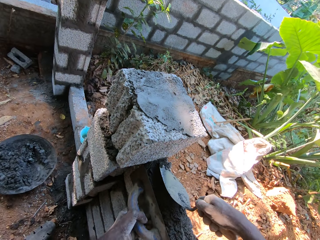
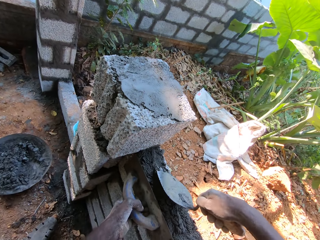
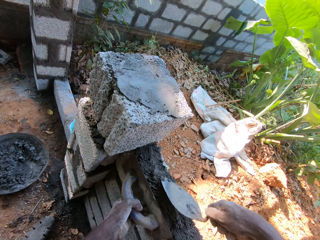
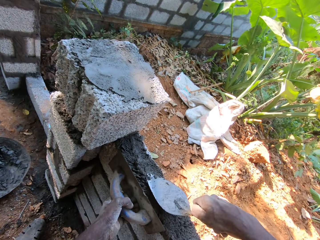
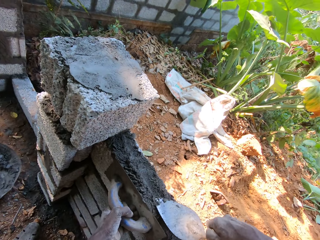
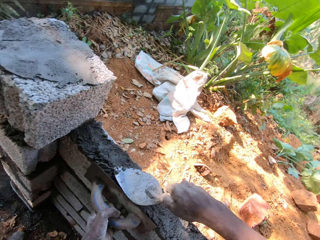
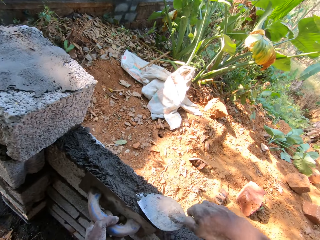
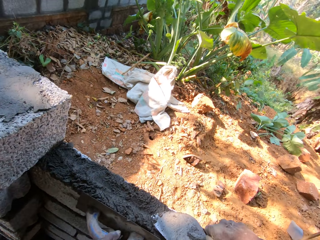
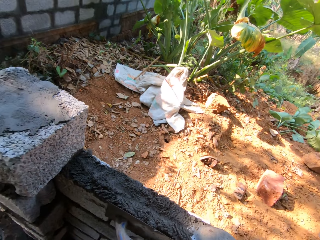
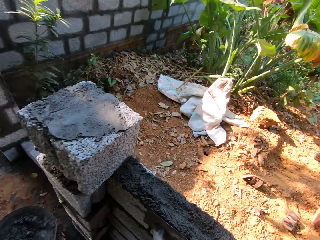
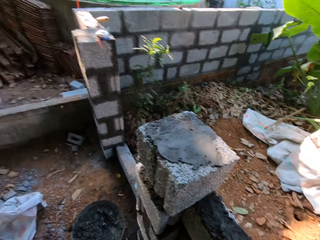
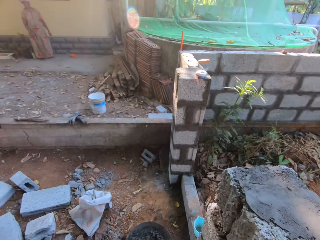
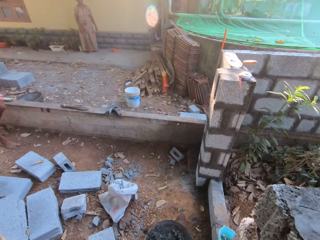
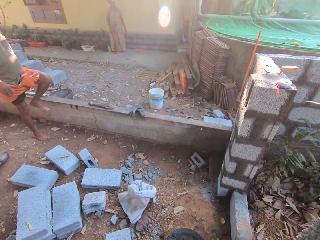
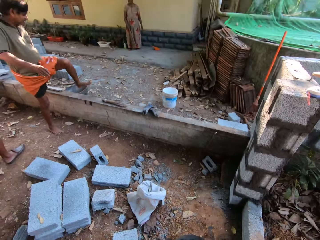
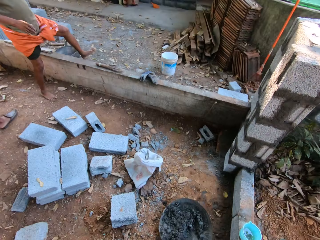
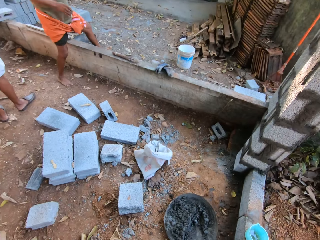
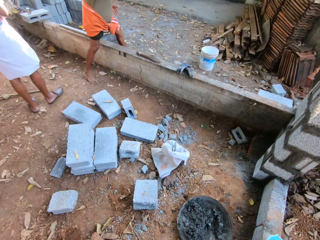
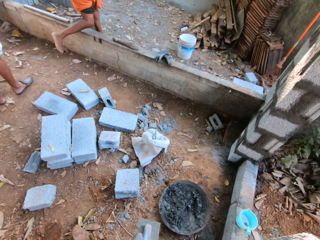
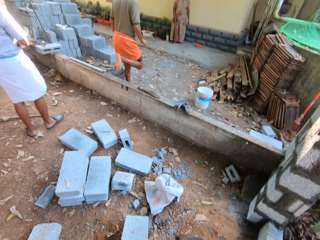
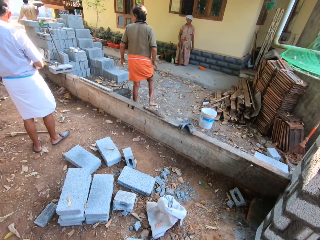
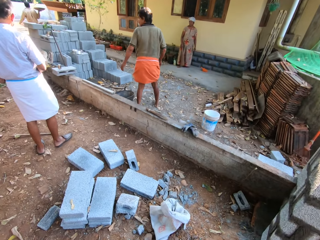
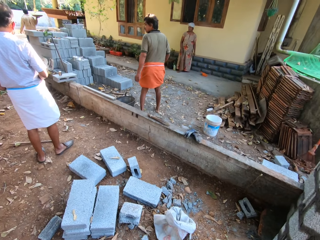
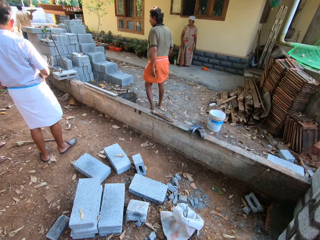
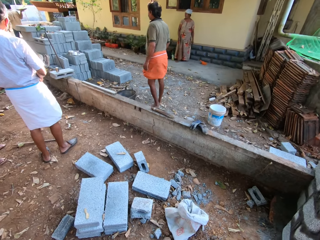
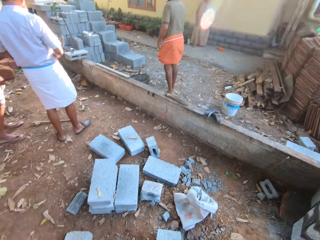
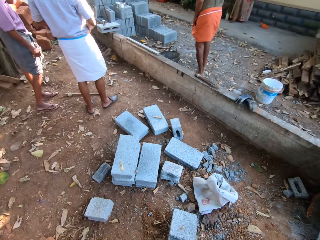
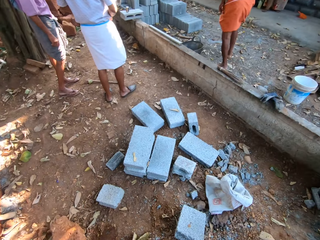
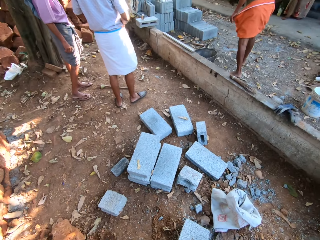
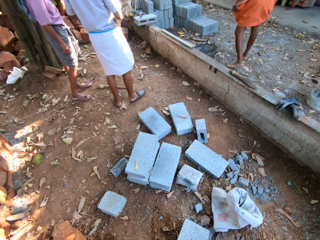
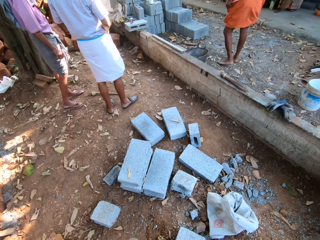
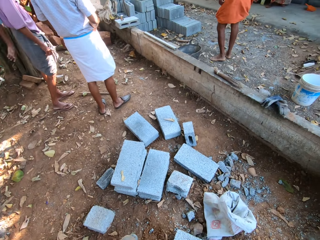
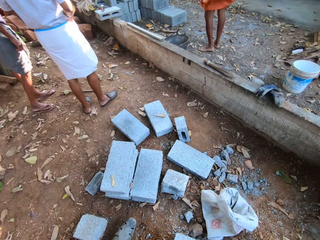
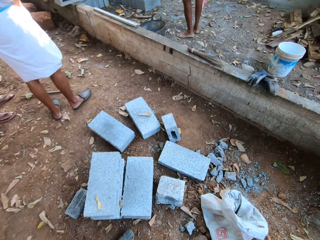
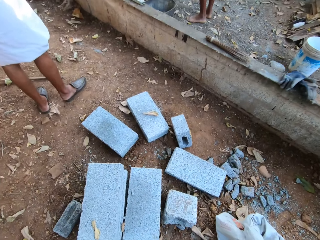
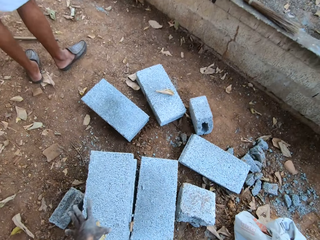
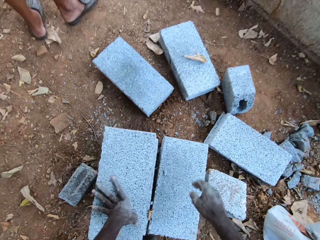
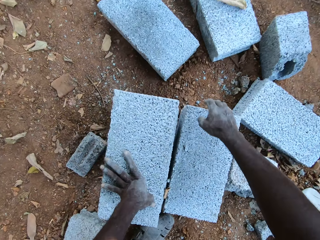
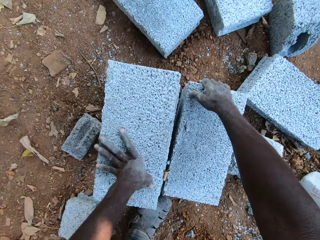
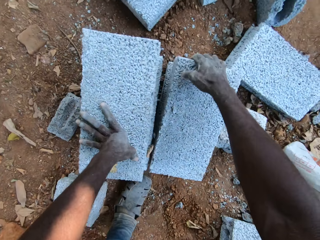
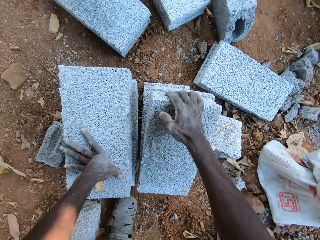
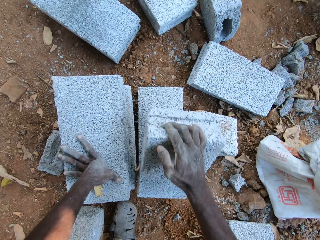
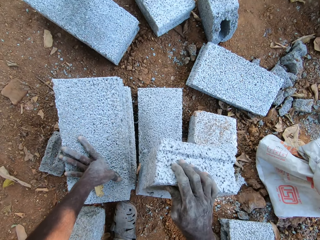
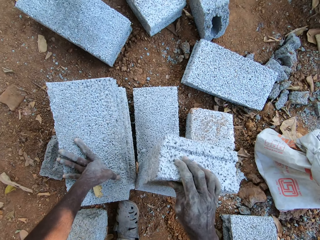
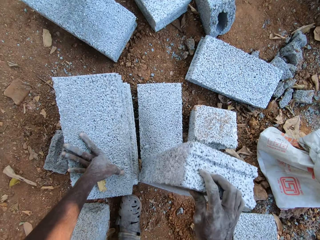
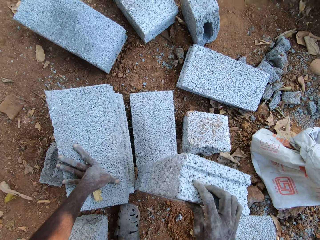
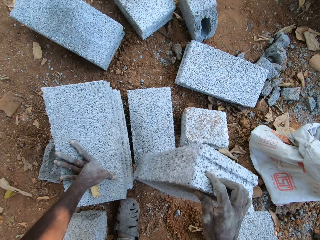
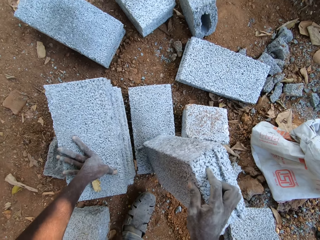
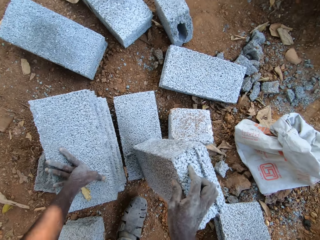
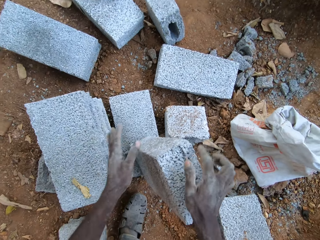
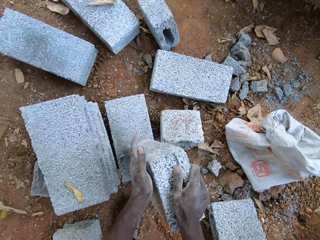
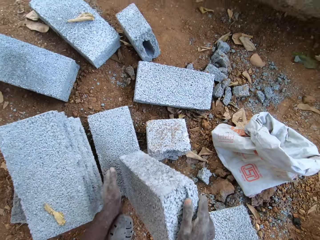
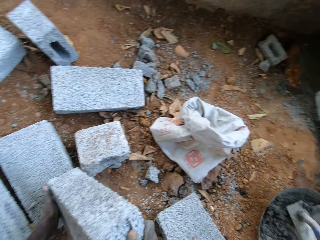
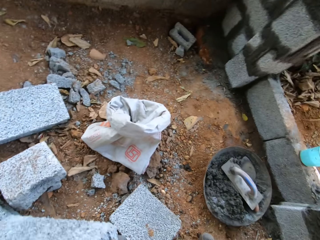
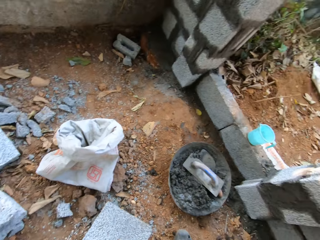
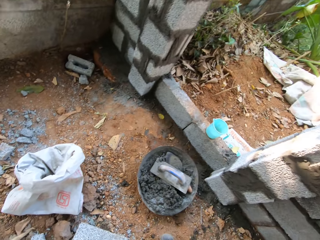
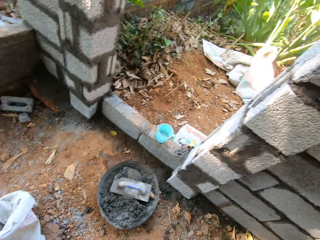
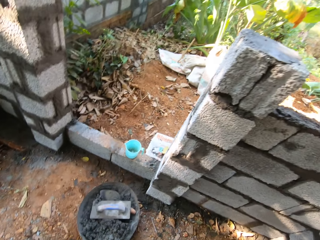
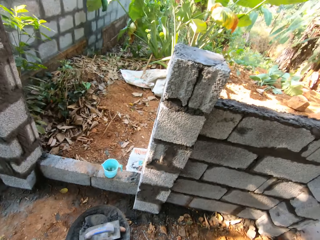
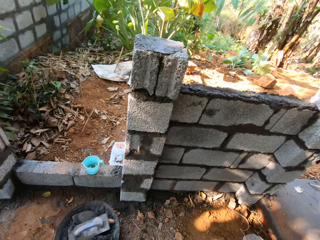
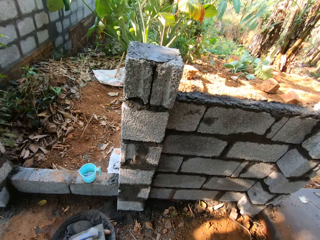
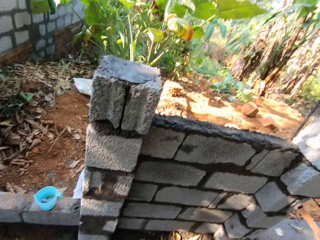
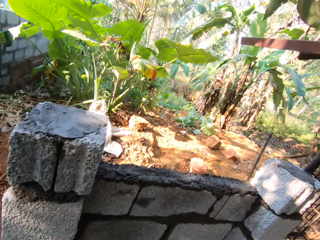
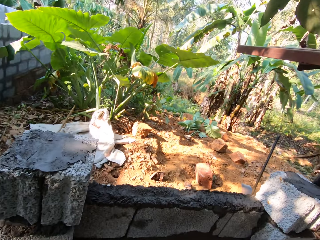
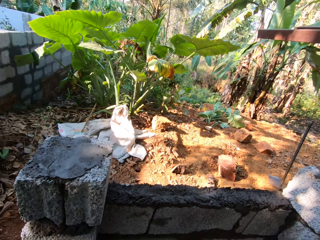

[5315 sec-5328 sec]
The camera wearer turns around the construction site. A man walks away from another man and a third man. The first man interacts with the other man and the third man. The camera wearer walks around the construction site. He places his left hand on a brick on the floor. He picks up a brick or block on a brick on the floor with his right hand. He touches the brick in his right hand with his left hand. He picks up a brick on a brick on the floor with his hands.

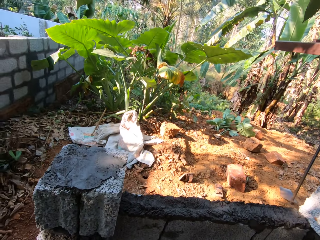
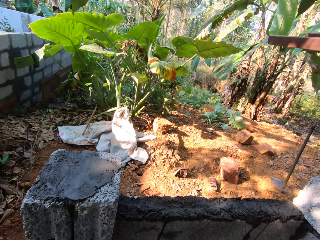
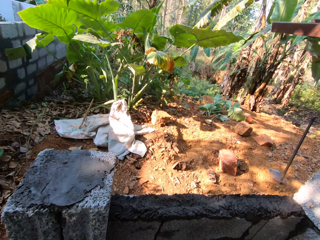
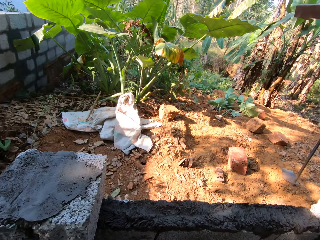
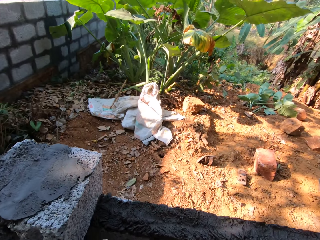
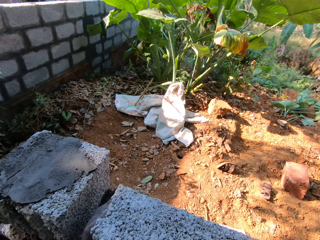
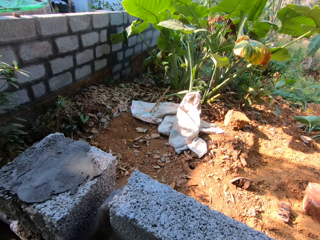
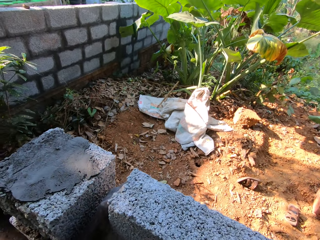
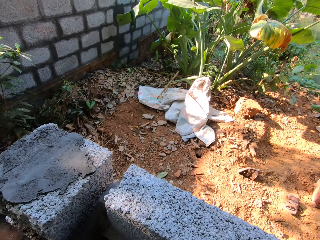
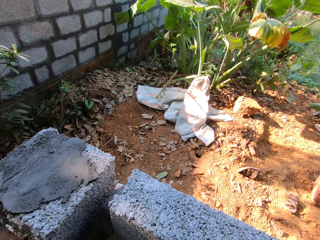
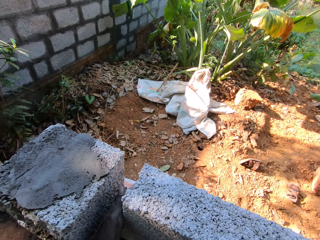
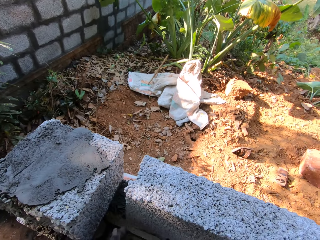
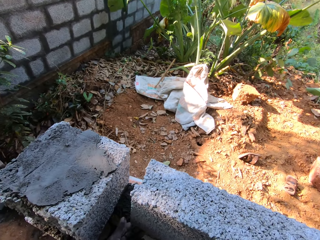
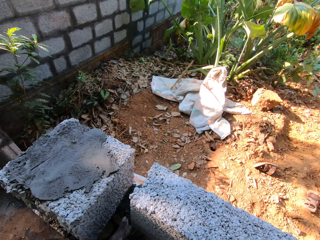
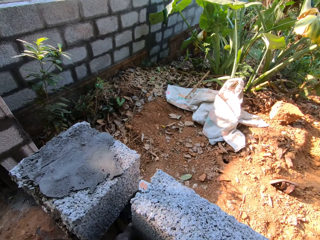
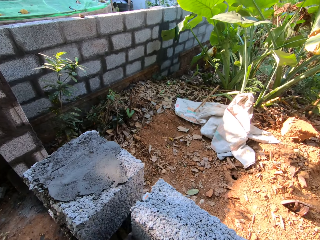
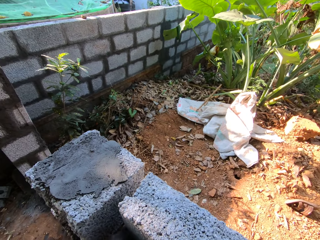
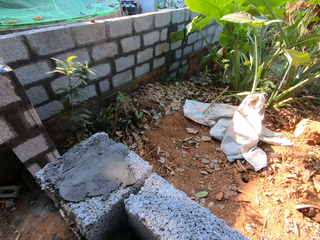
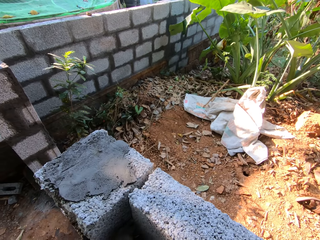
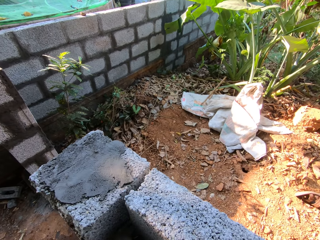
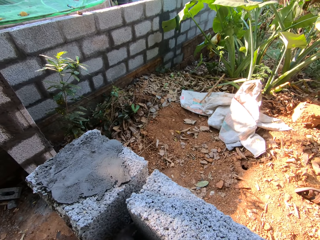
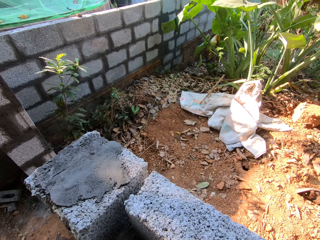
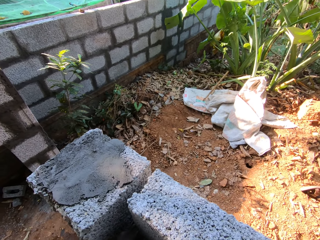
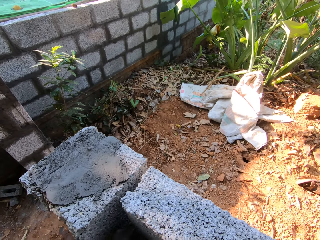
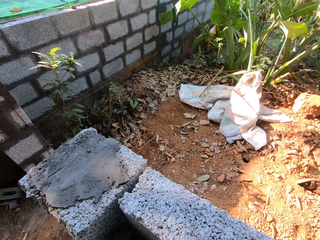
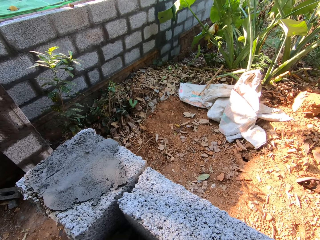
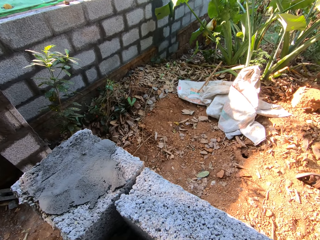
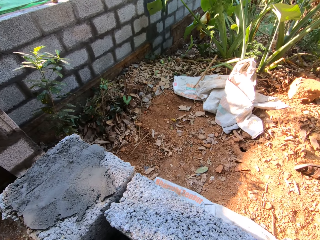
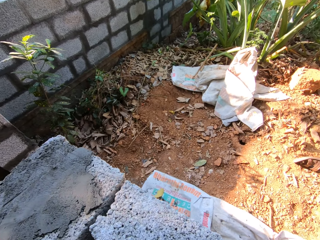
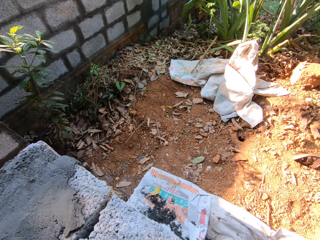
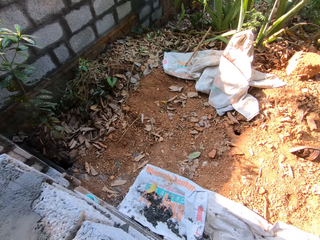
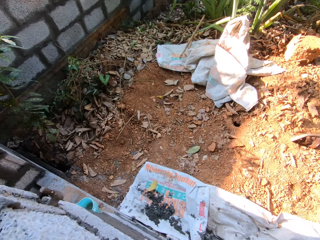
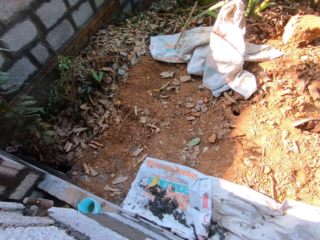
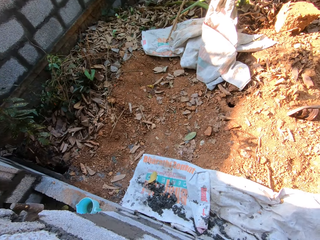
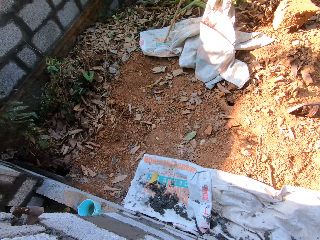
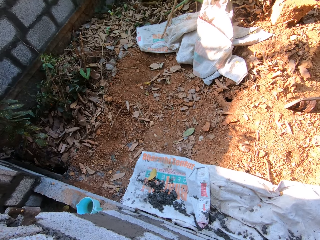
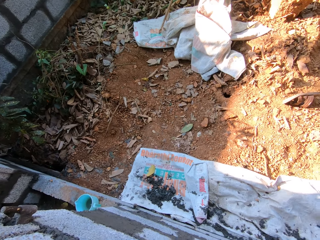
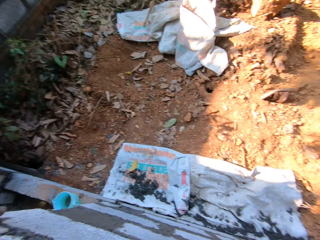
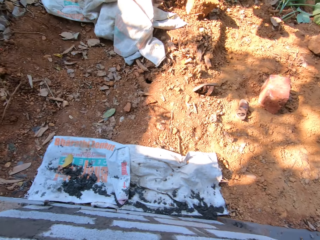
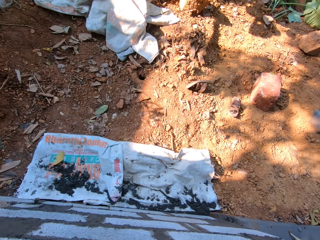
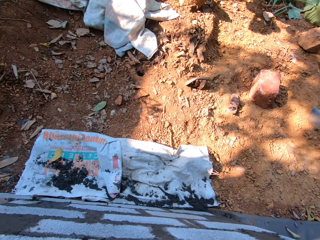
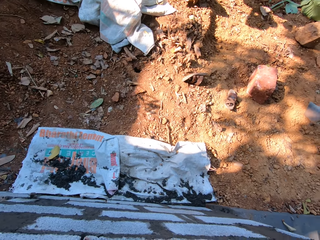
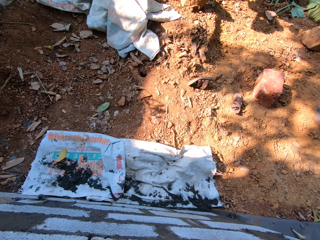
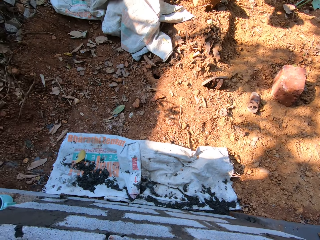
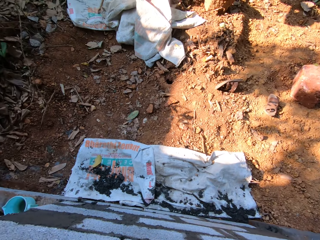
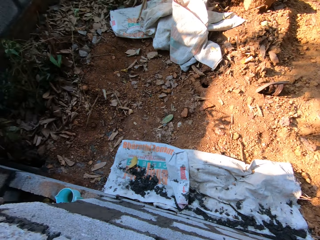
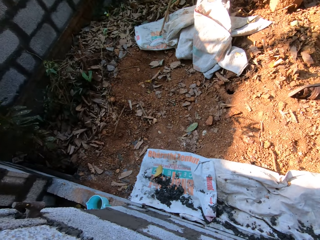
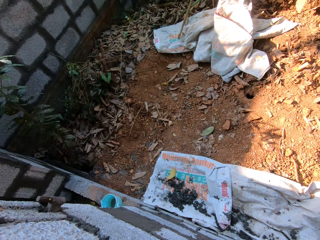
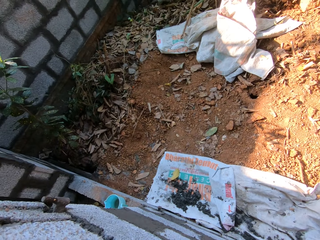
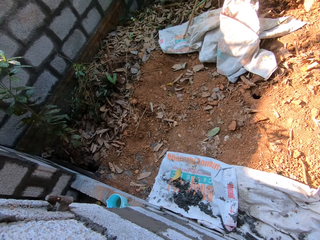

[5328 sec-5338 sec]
The camera wearer places the brick or block in his hands on the fence. He levels the block on the concrete. He looks around the wall.
